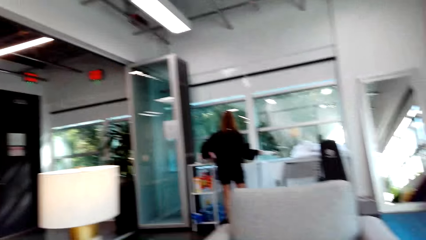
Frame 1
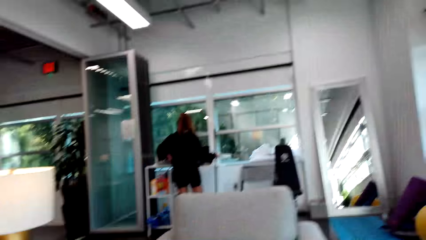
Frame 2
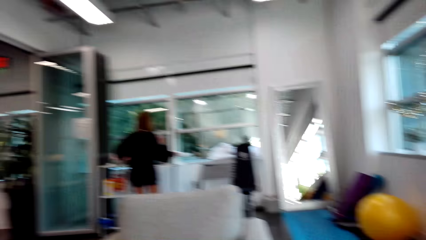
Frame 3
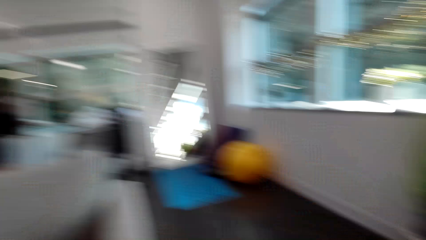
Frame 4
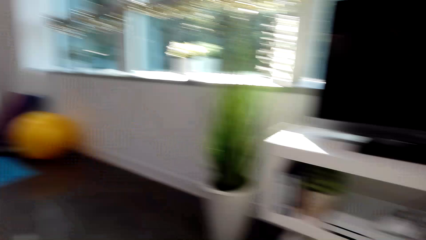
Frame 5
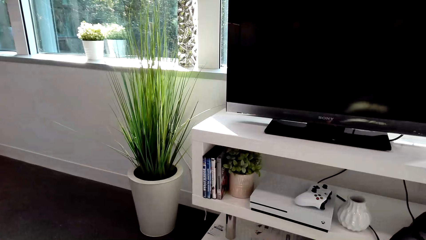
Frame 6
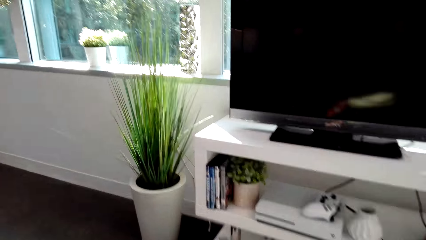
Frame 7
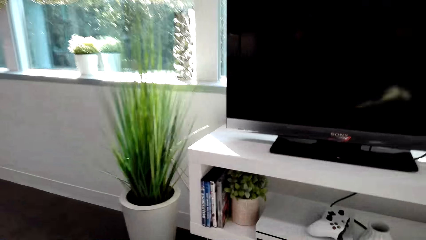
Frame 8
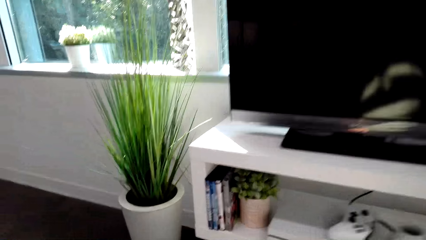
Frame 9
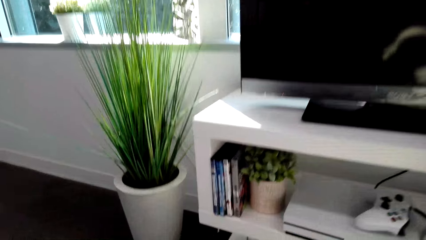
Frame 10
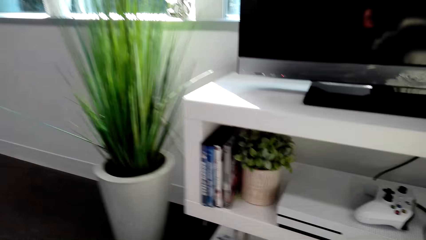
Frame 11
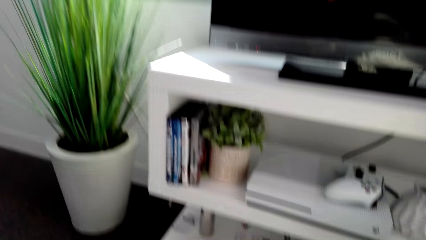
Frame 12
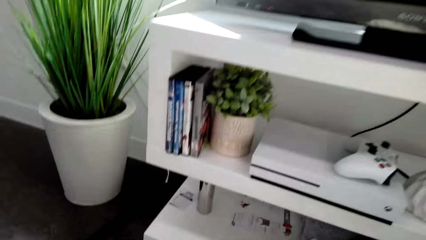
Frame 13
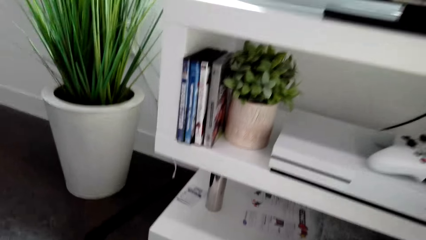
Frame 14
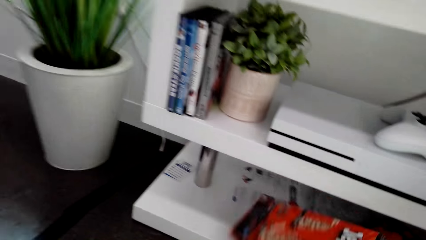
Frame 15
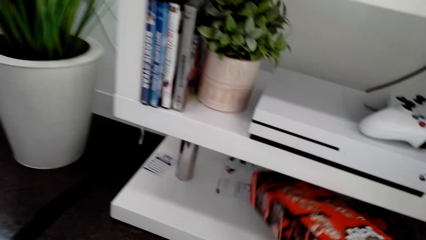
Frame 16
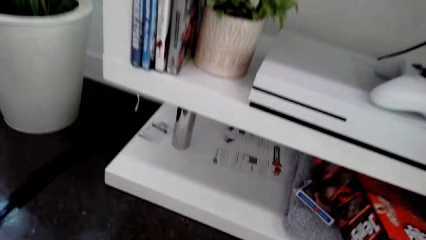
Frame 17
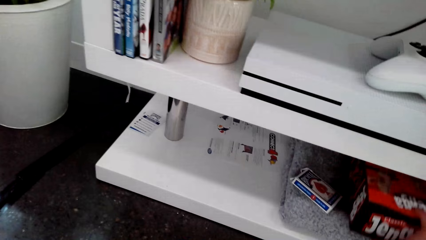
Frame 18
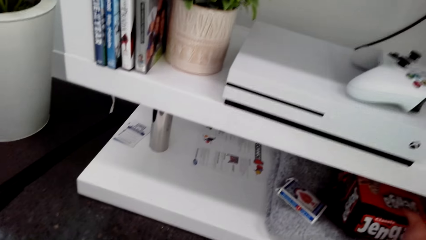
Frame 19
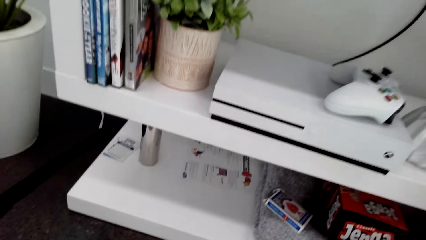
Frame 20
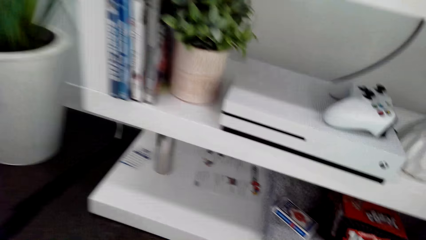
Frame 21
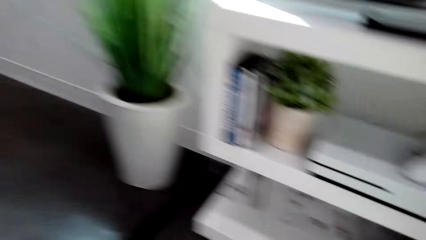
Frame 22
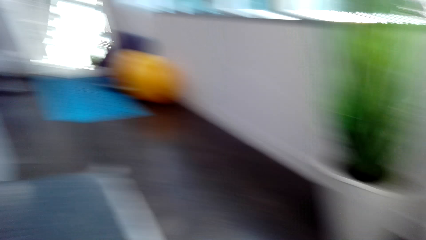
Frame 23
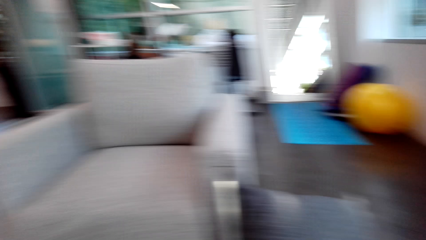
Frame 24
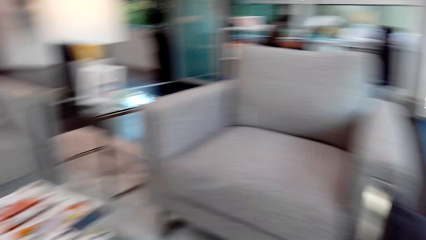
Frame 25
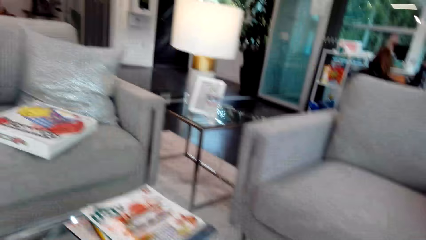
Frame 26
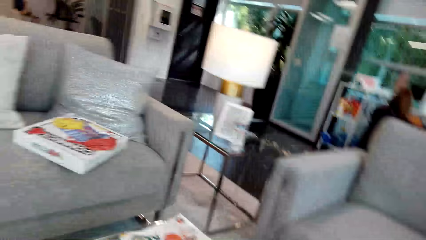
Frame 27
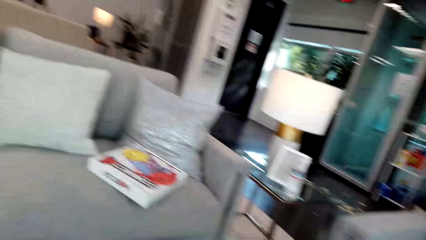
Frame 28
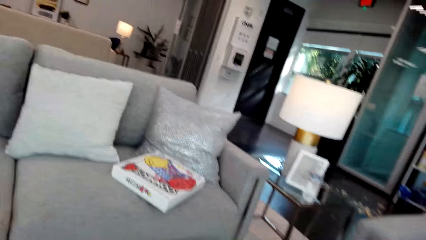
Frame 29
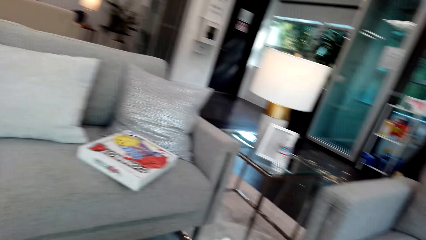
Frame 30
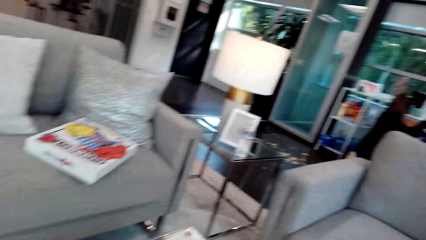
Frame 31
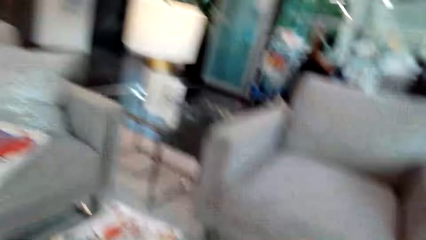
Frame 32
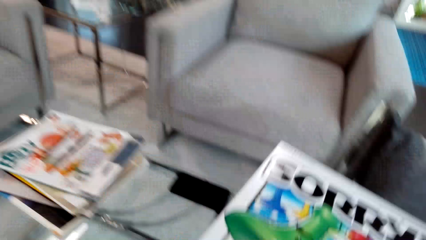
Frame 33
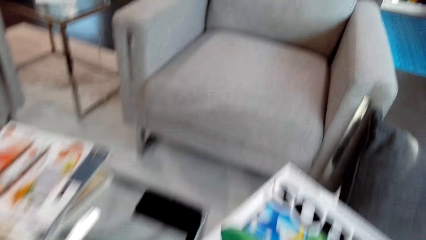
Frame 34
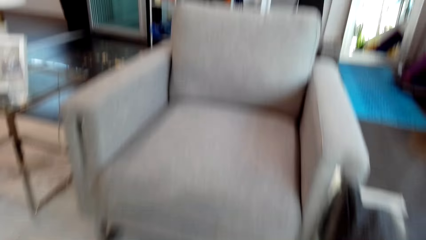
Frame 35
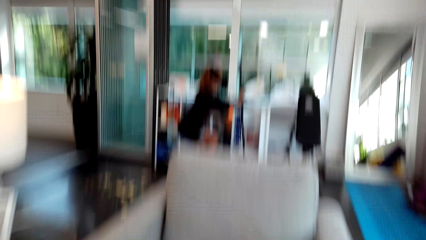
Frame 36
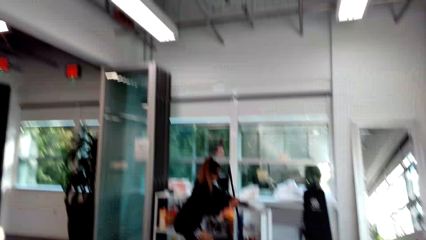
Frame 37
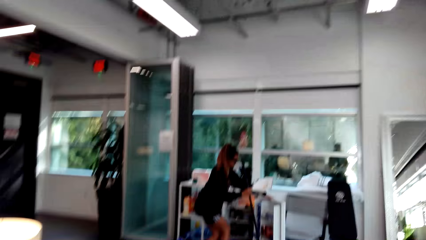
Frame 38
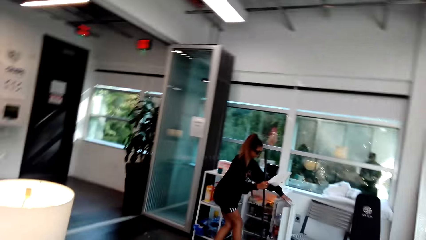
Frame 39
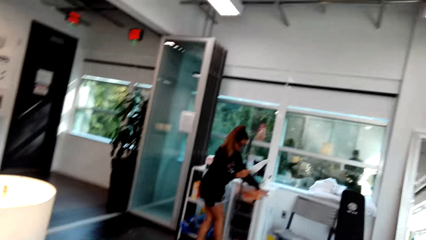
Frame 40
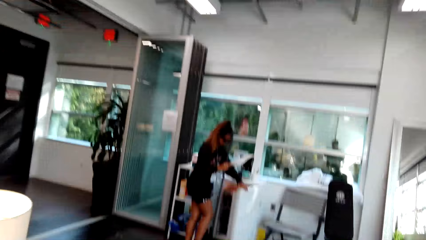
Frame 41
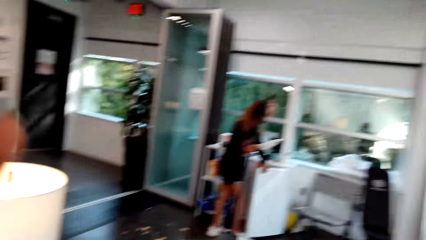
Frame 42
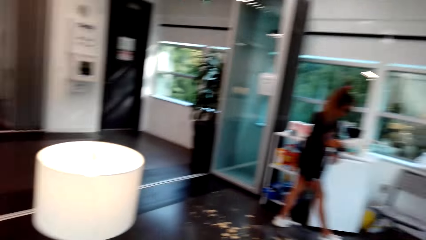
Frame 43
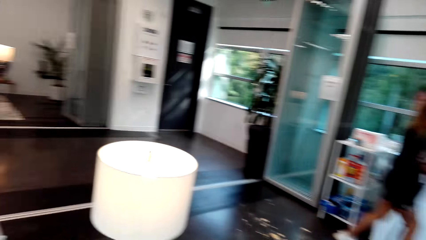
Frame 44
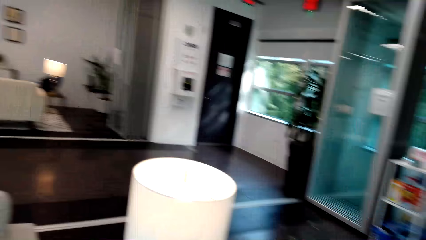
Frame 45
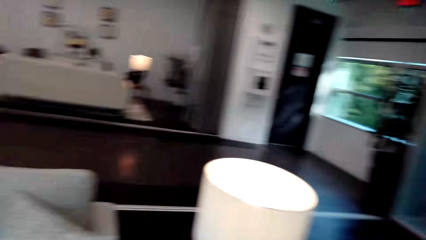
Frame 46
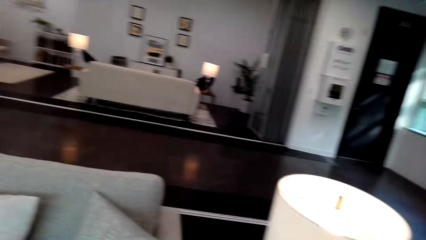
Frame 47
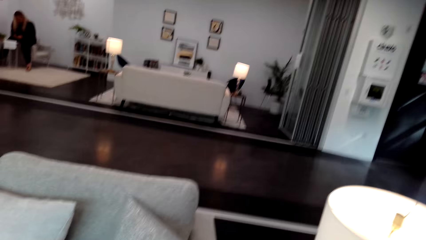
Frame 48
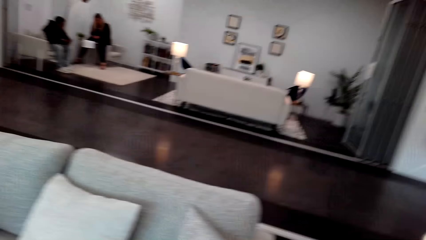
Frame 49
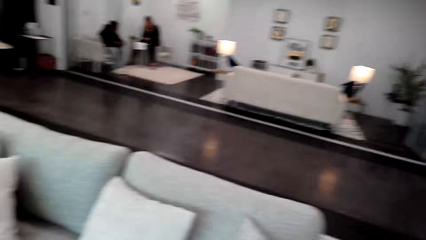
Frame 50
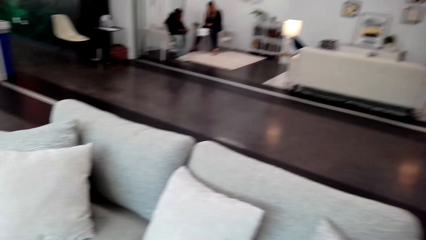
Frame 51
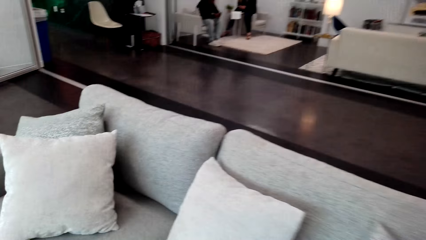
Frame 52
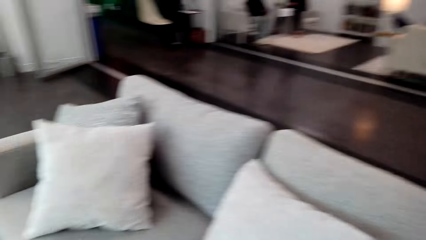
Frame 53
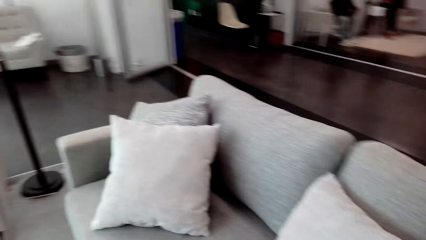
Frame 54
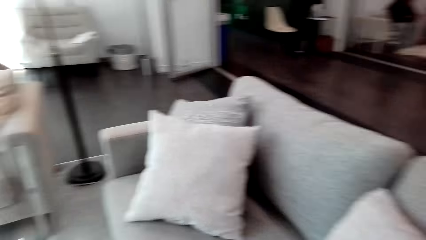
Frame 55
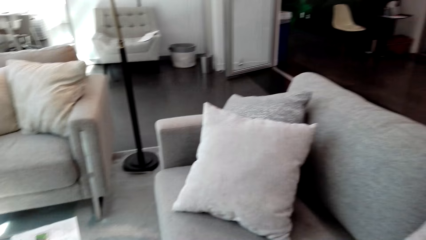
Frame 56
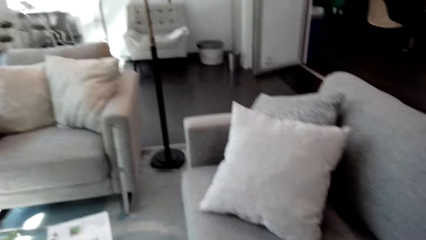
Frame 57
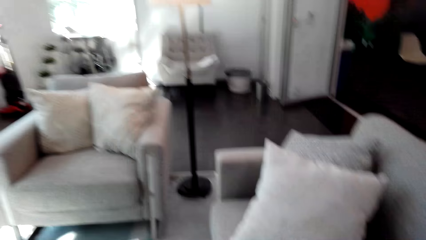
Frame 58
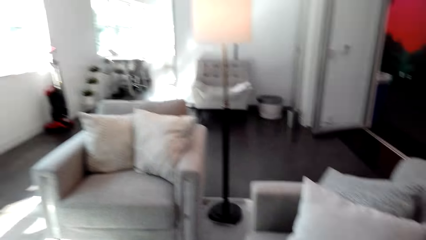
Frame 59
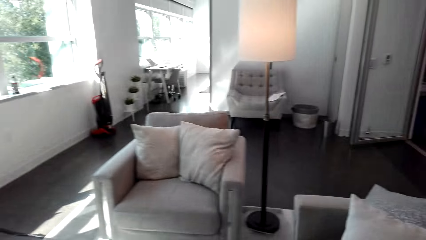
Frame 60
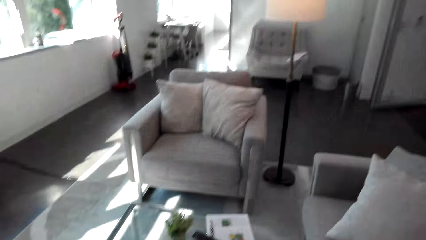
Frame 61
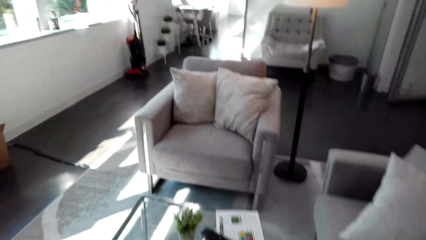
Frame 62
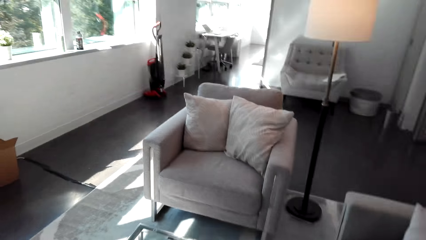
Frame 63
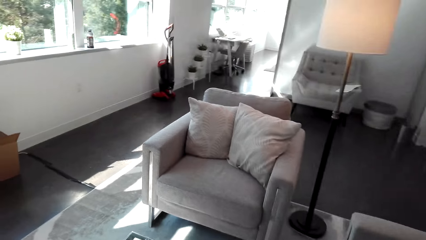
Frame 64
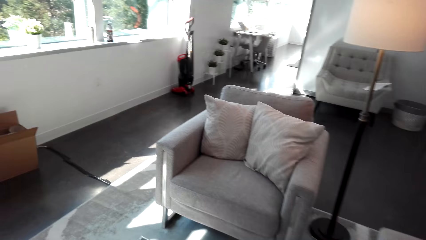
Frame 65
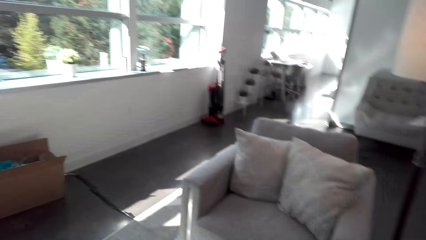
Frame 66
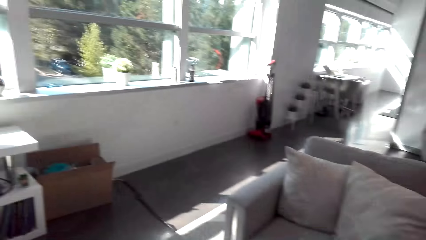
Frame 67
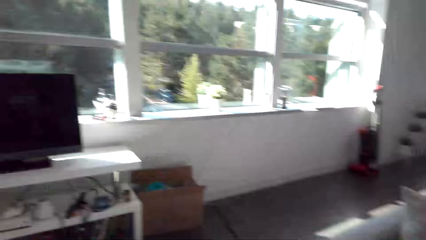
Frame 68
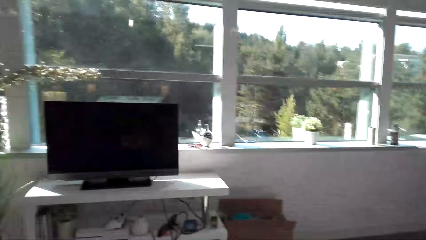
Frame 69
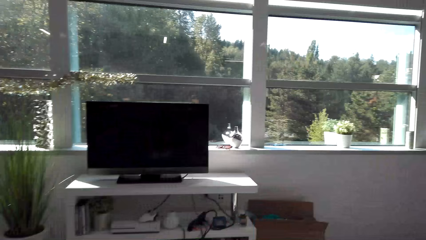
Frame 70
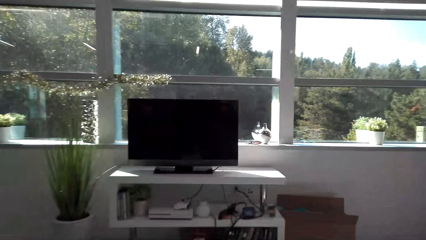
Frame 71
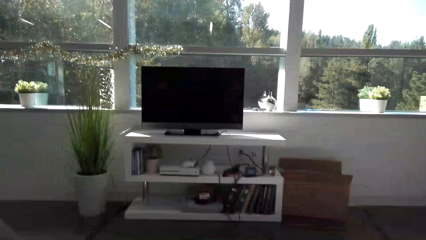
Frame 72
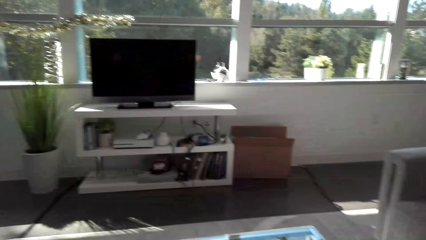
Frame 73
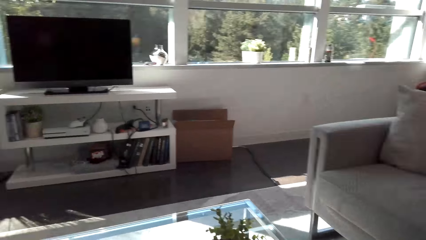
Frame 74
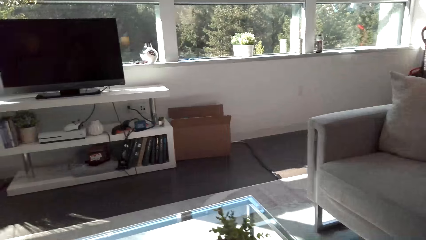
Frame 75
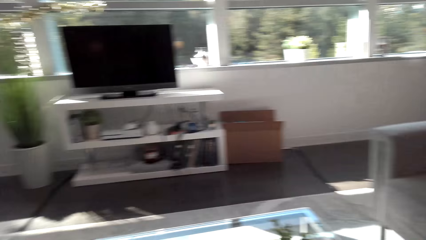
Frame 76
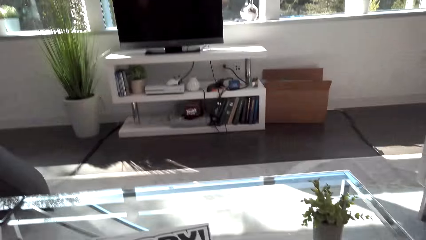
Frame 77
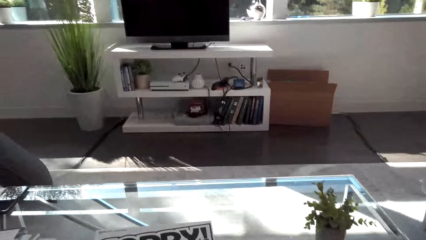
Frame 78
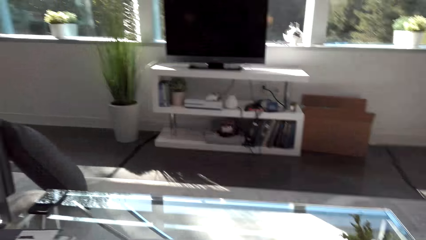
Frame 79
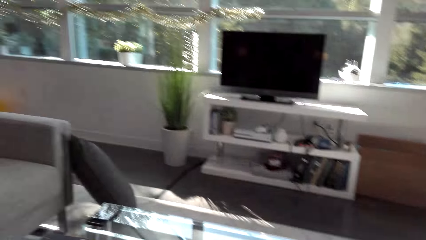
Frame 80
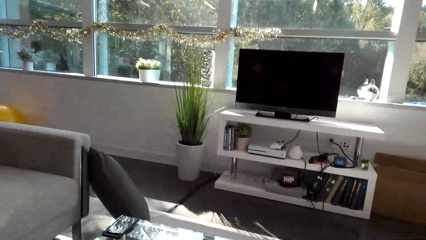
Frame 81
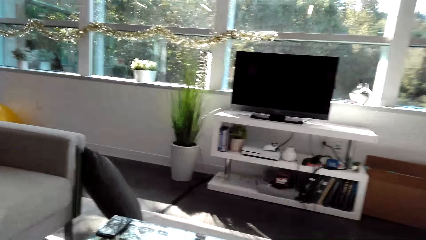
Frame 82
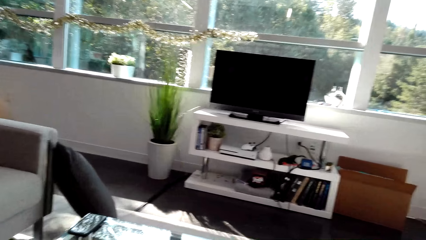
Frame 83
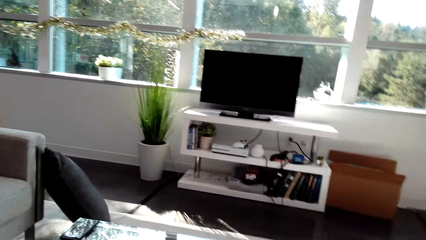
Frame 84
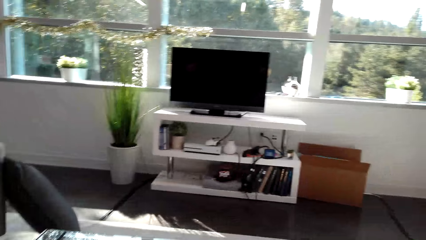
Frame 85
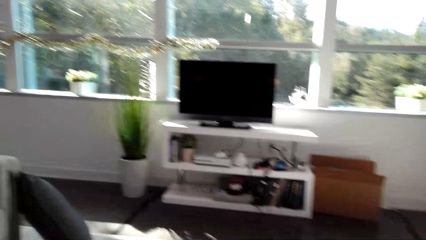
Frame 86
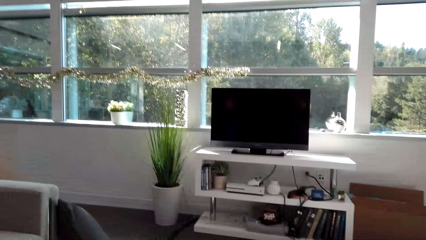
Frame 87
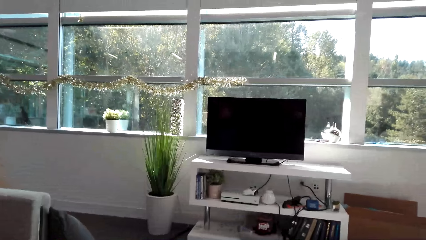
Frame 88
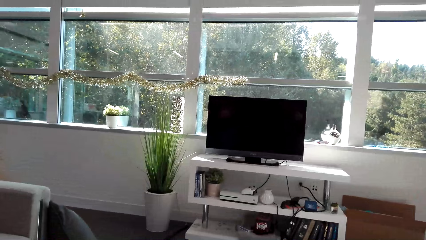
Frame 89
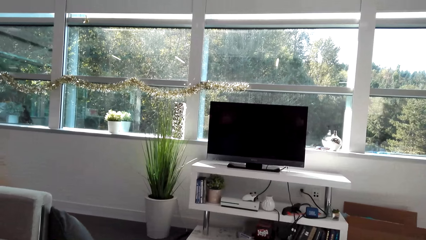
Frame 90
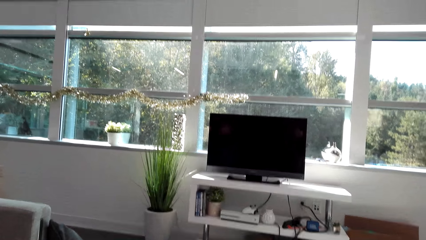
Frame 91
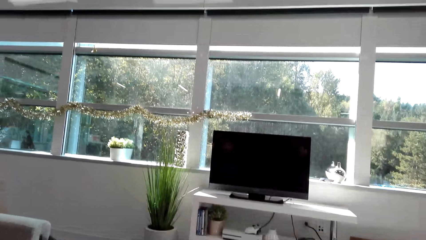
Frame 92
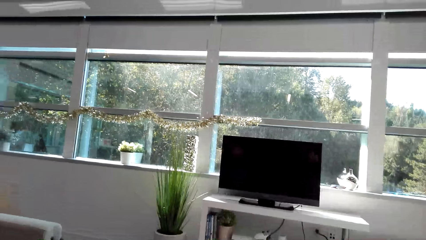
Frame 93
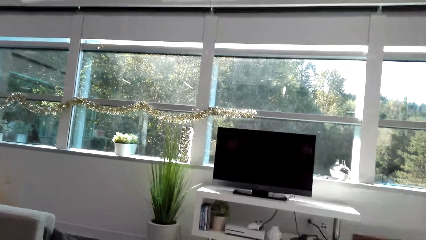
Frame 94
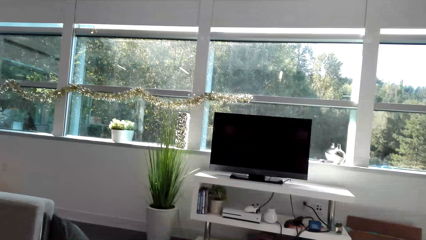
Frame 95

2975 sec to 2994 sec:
The camera wearer moves around. They put the books or the jenga box in a TV stand. They move around the house. They walk ahead, sit on the sofa and look around.
